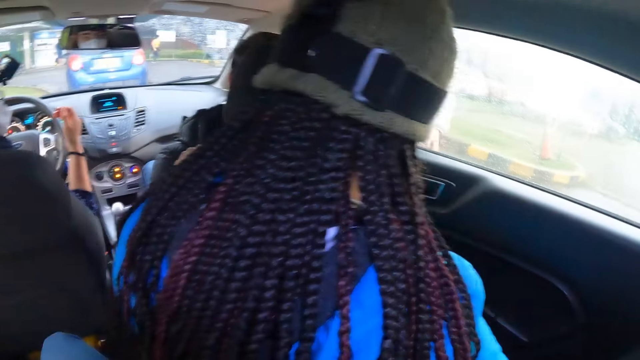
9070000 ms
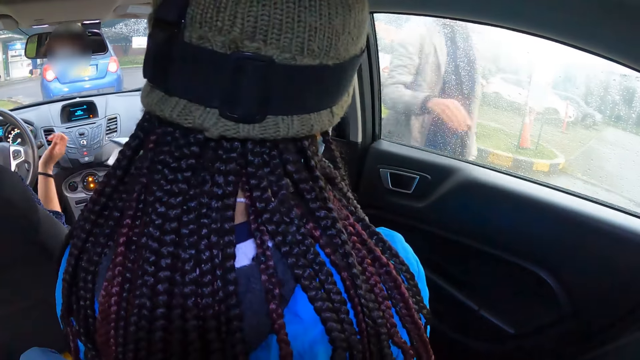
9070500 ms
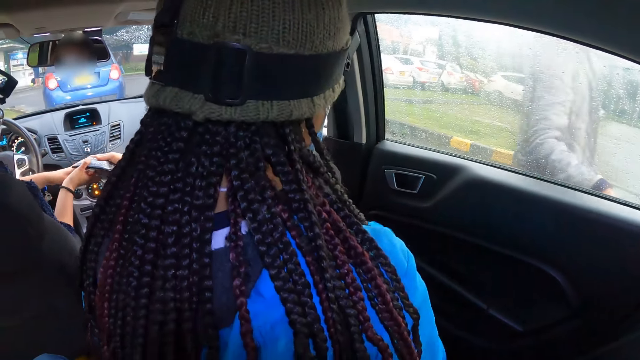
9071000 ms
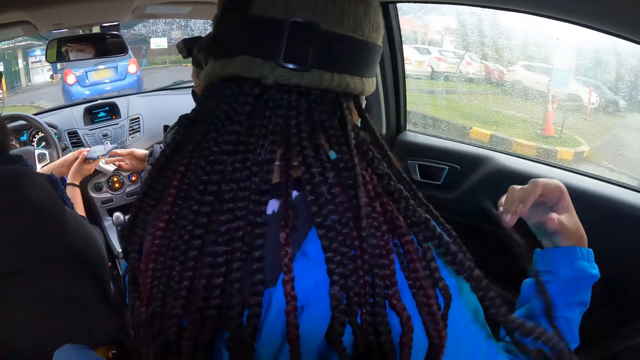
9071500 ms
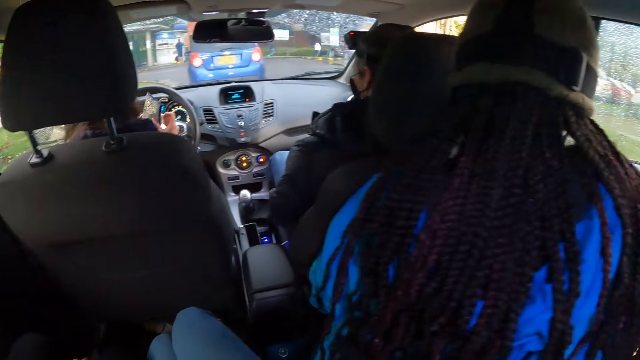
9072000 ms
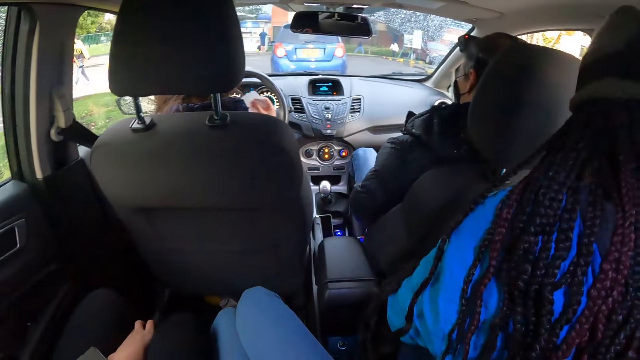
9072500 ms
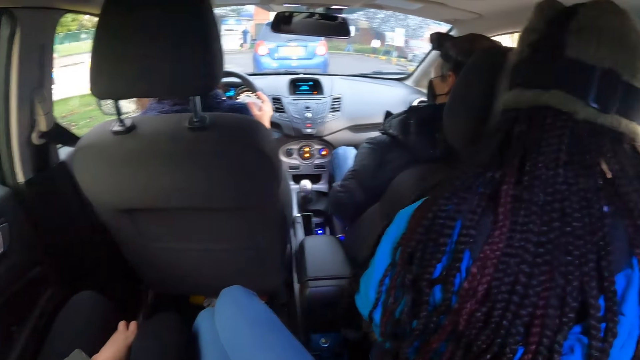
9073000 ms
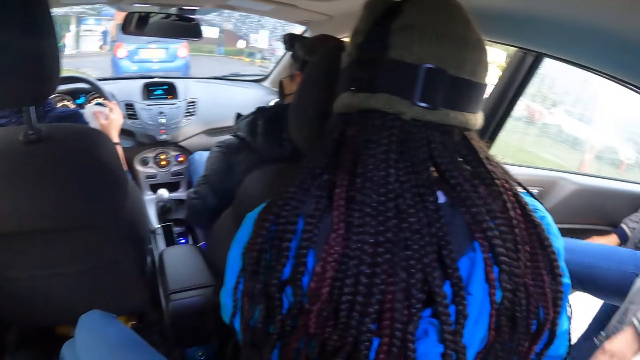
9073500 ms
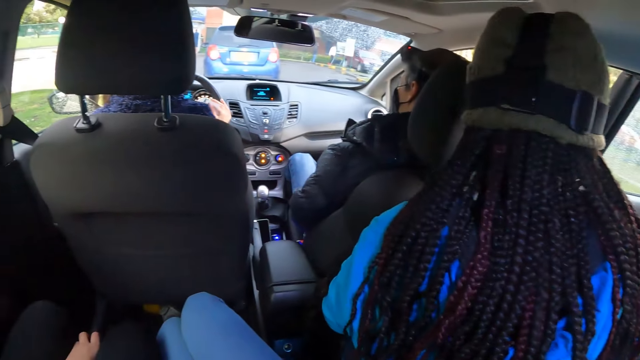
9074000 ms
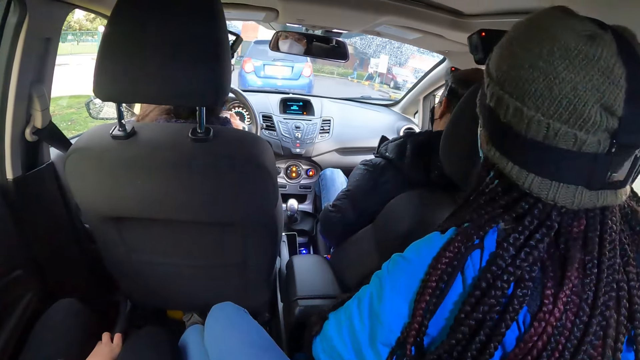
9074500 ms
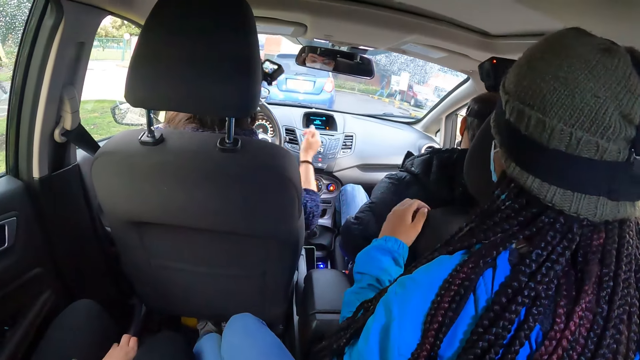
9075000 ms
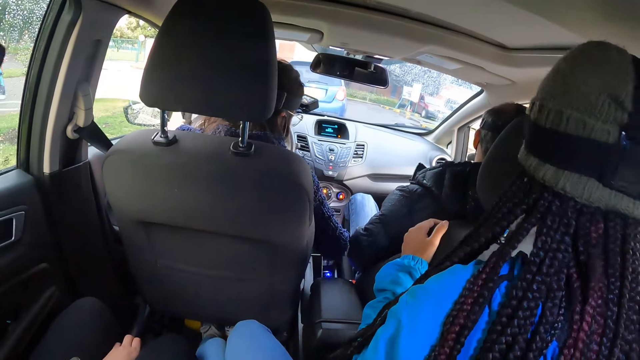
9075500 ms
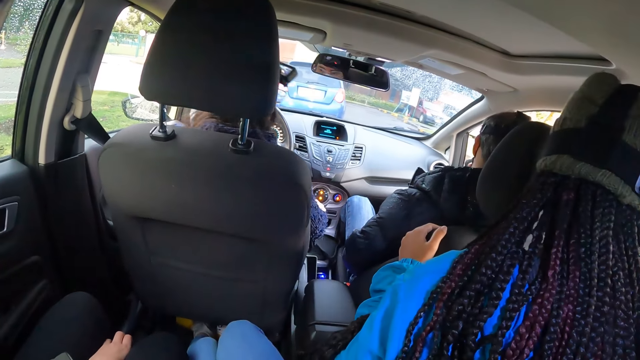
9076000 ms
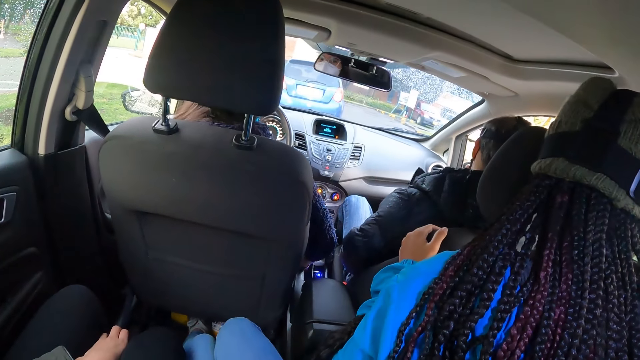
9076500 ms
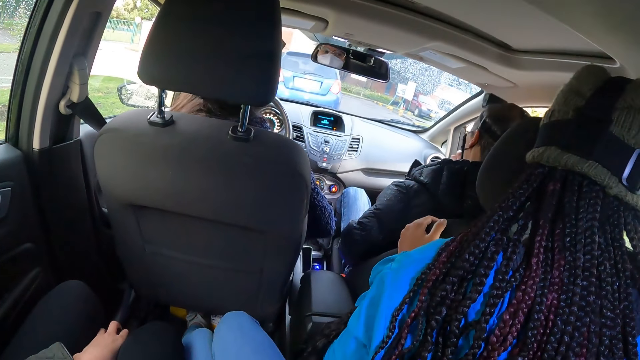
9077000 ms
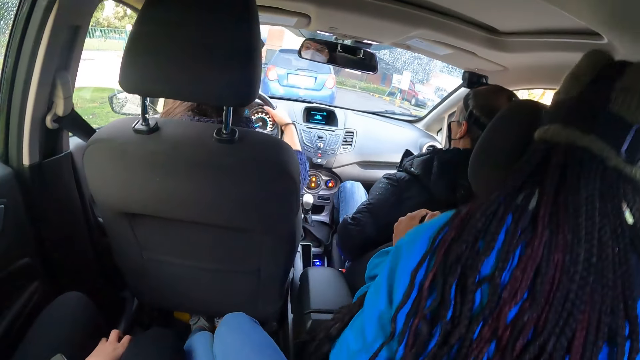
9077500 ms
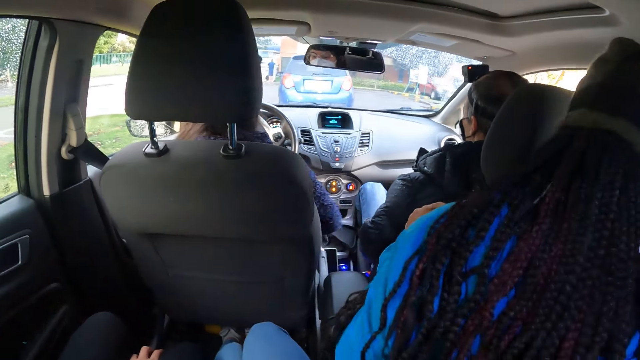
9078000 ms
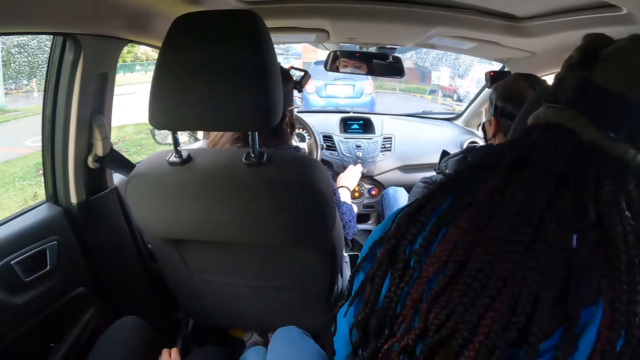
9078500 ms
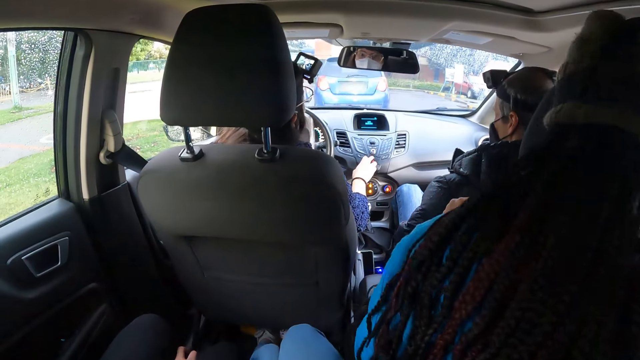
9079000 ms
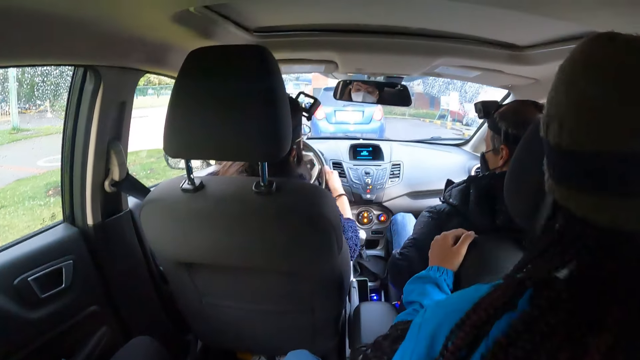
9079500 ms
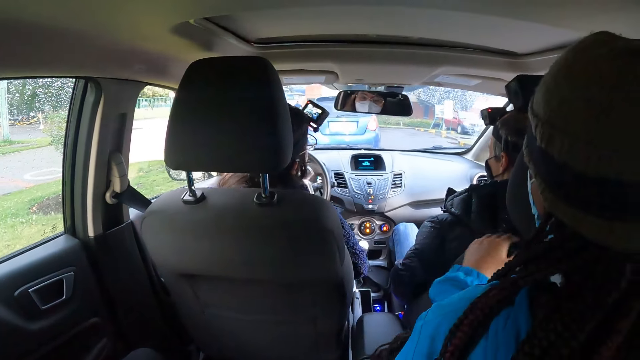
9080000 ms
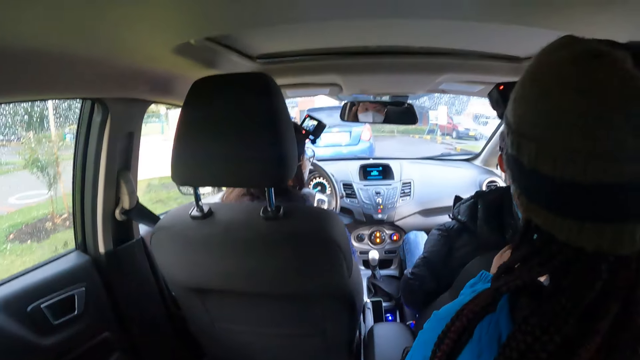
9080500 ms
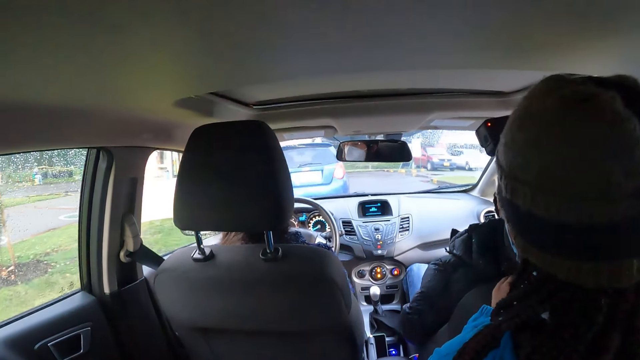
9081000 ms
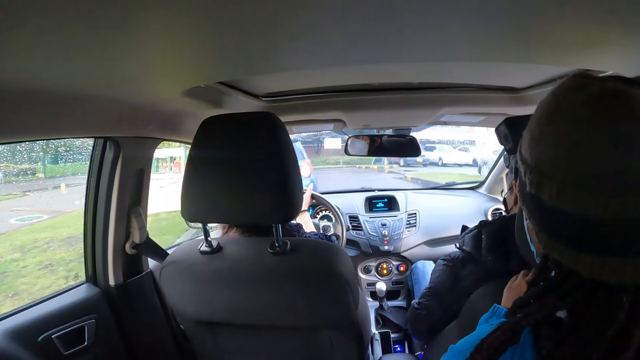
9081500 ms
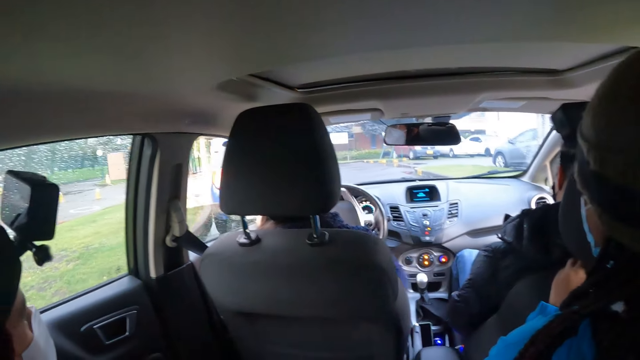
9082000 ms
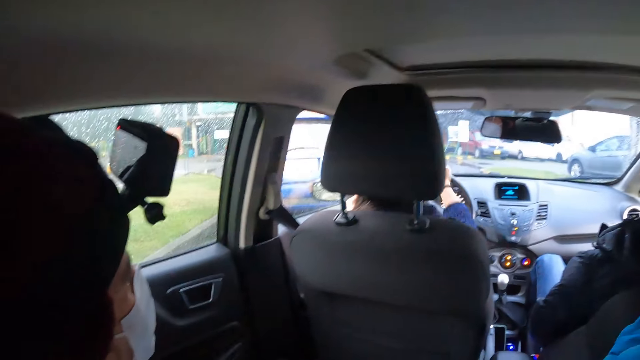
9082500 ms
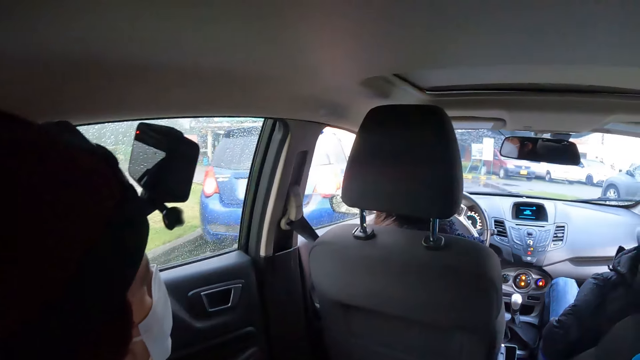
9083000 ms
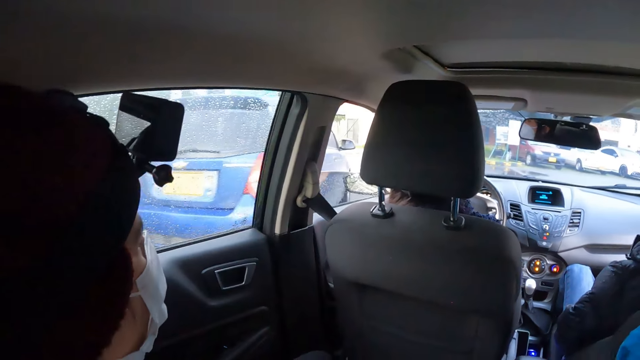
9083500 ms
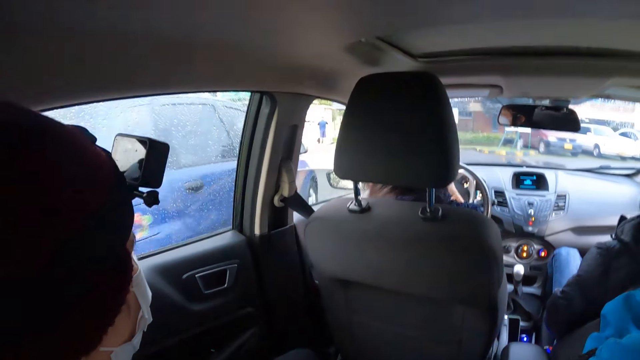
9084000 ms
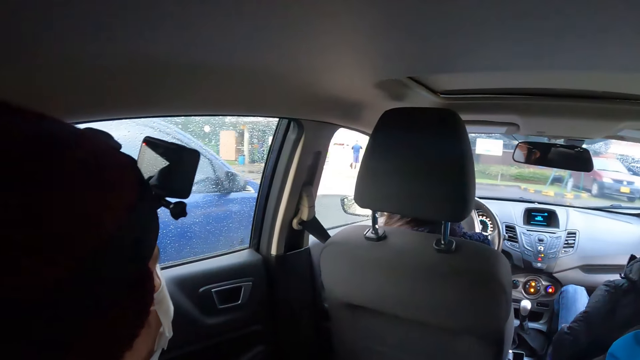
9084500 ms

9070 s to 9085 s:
The woman opens the door with her right hand and steps into the car. Another woman drives the car on the road with the steering in both hands.

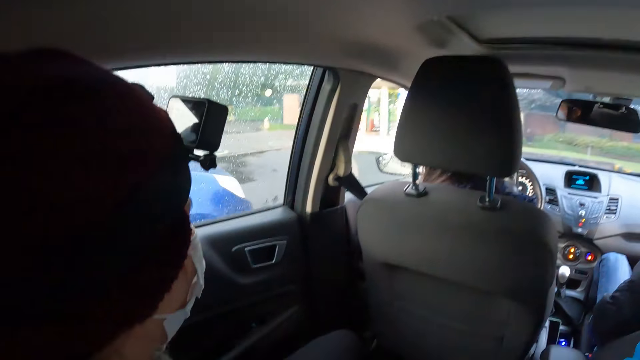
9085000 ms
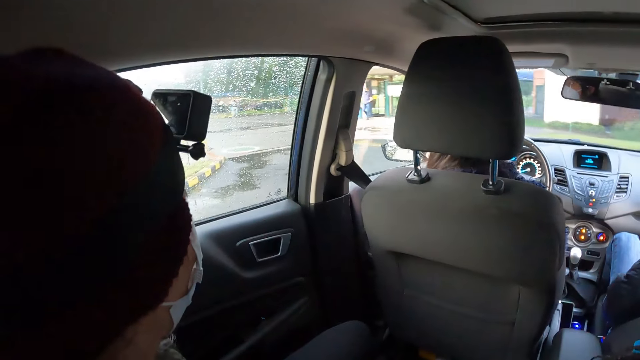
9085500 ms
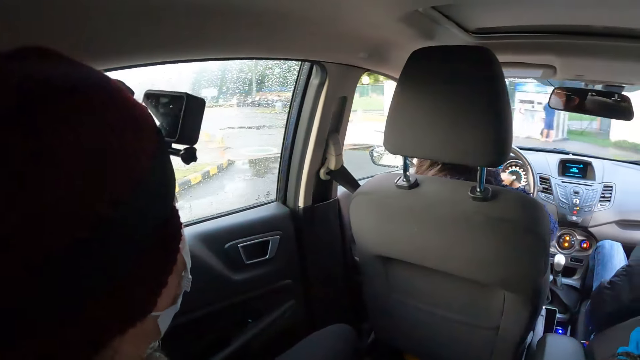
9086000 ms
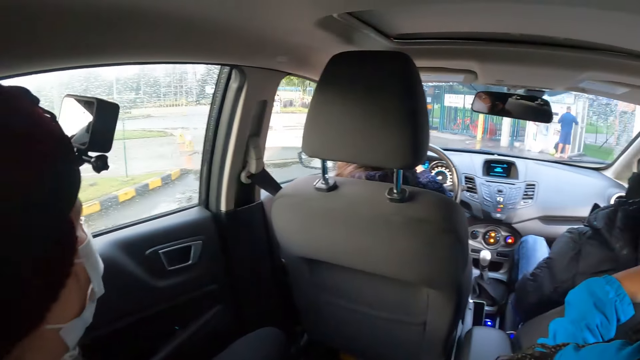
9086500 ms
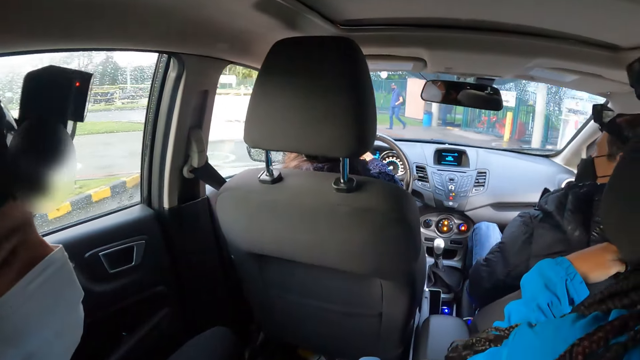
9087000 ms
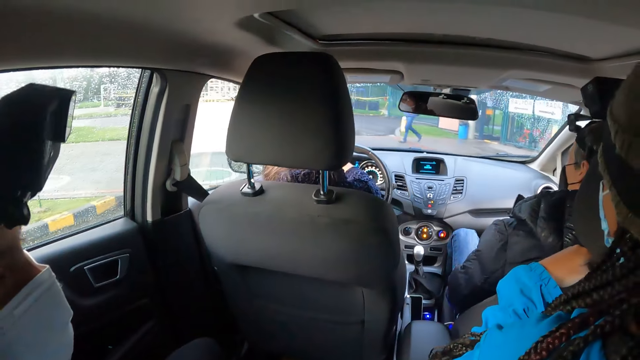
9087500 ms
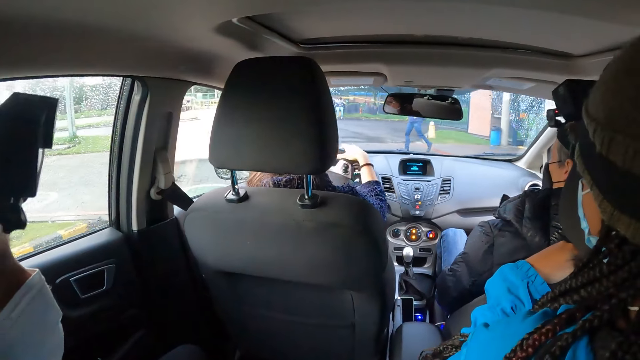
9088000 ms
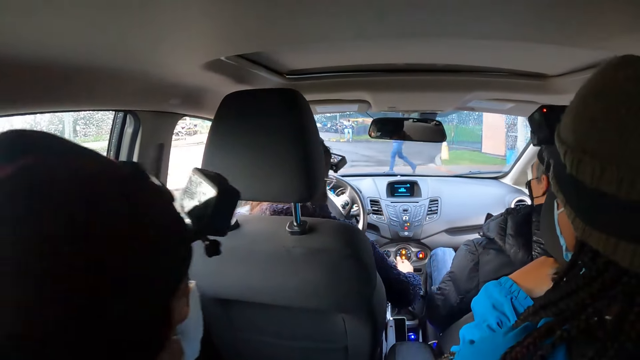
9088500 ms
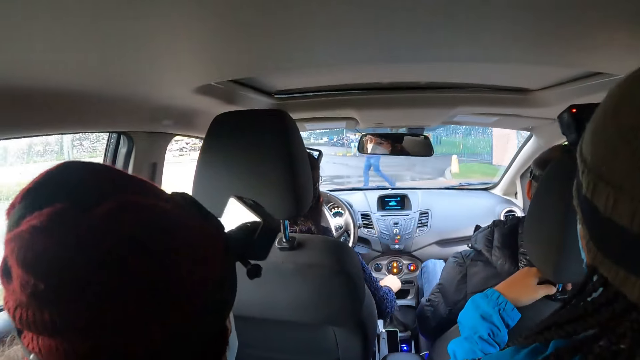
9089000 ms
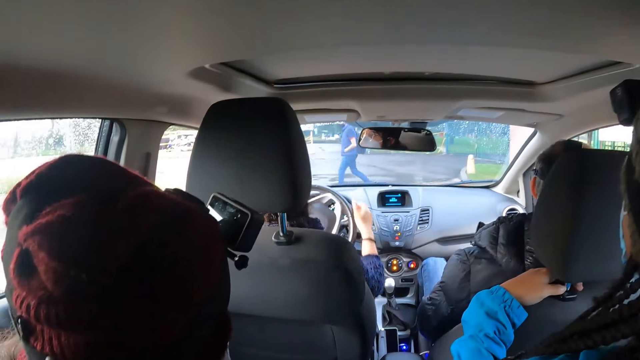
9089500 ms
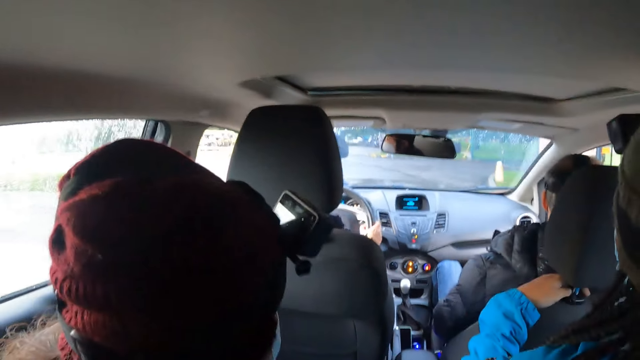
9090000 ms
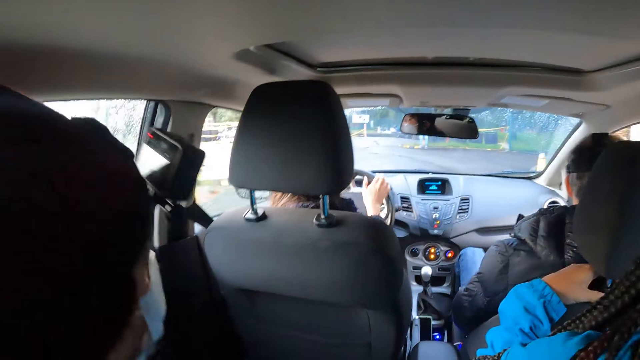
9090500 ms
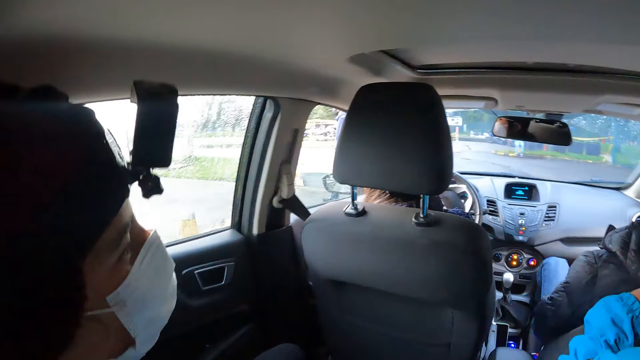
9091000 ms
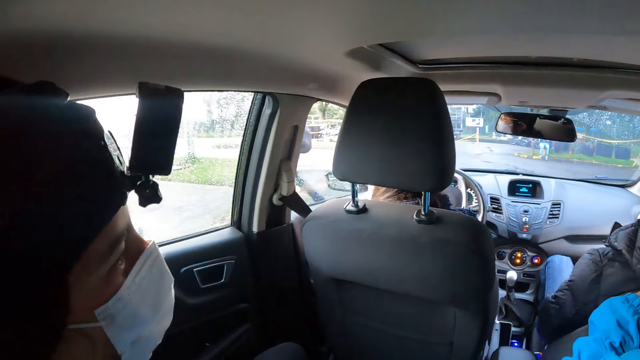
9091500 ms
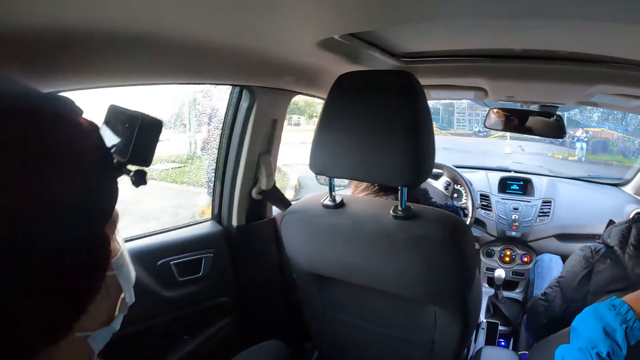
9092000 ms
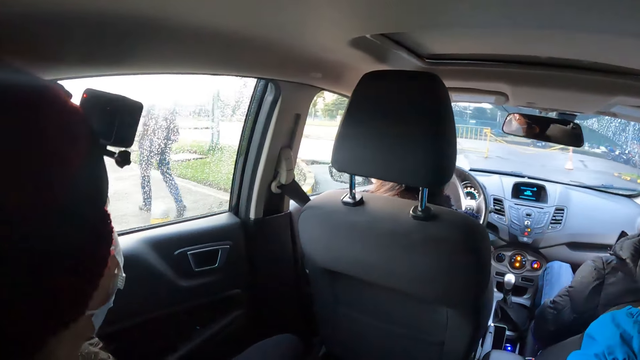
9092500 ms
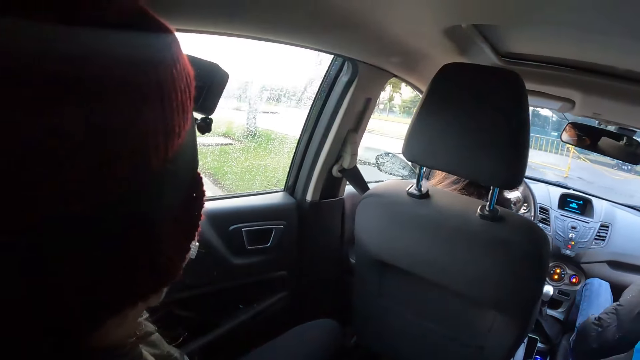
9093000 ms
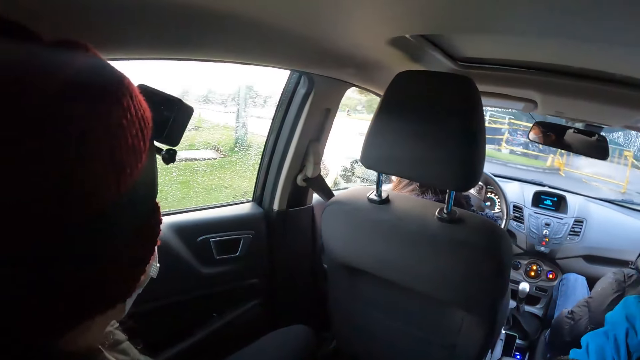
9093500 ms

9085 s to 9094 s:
The woman uses the hand gear with her right hand. The woman drives the car on the road with the steering in both hands.
